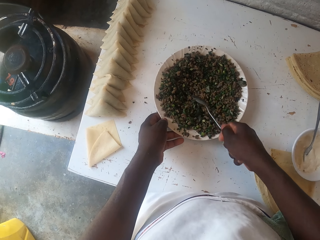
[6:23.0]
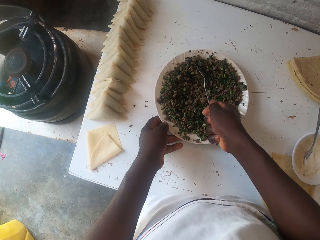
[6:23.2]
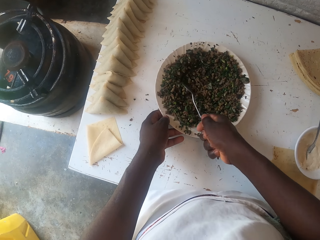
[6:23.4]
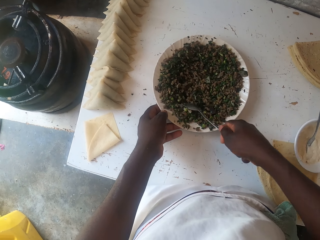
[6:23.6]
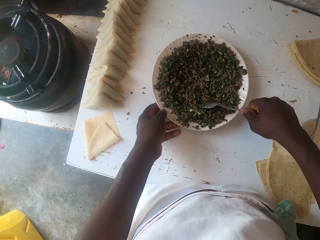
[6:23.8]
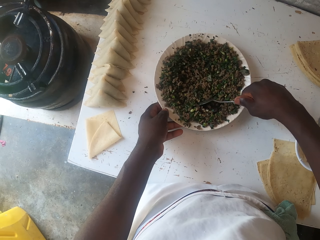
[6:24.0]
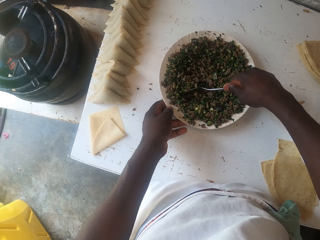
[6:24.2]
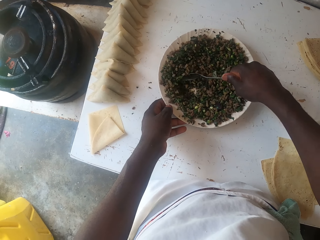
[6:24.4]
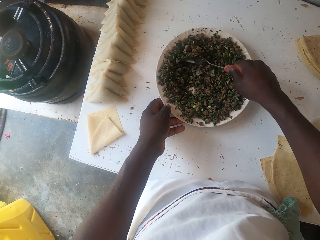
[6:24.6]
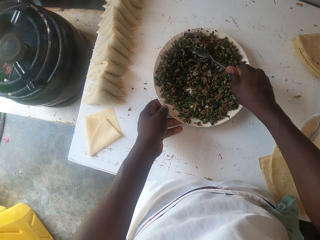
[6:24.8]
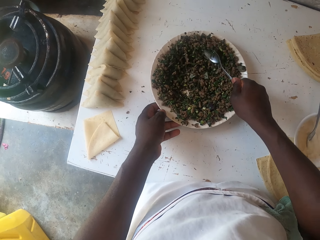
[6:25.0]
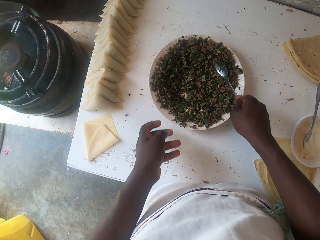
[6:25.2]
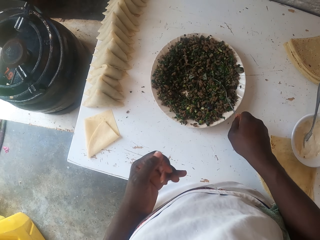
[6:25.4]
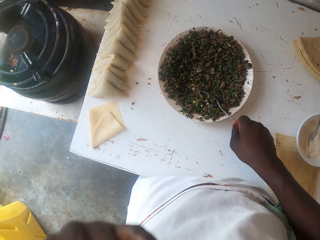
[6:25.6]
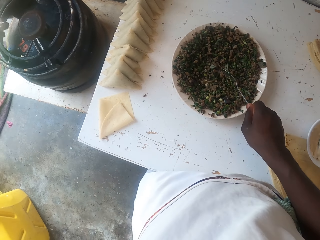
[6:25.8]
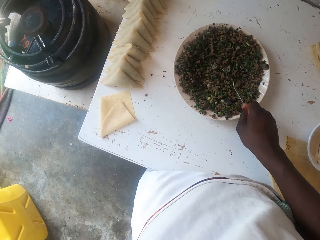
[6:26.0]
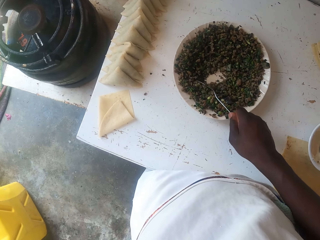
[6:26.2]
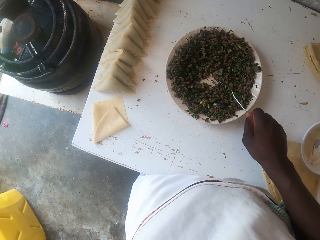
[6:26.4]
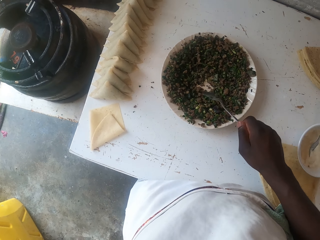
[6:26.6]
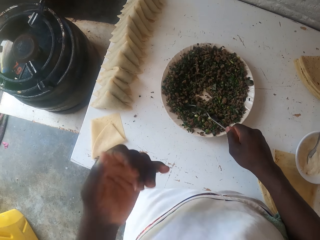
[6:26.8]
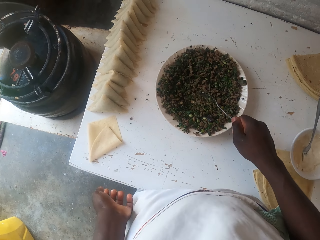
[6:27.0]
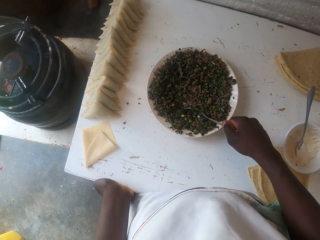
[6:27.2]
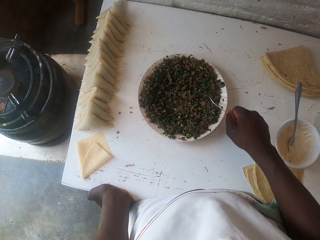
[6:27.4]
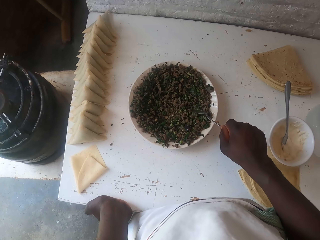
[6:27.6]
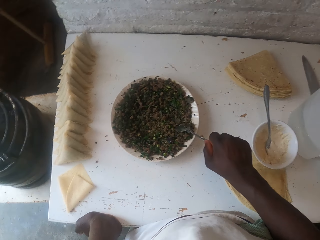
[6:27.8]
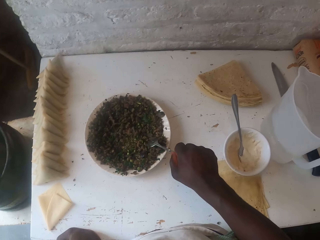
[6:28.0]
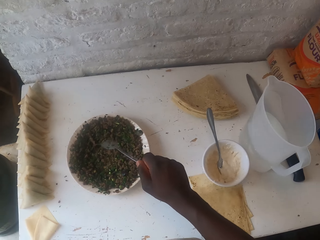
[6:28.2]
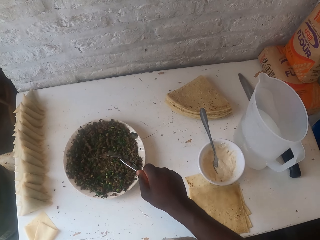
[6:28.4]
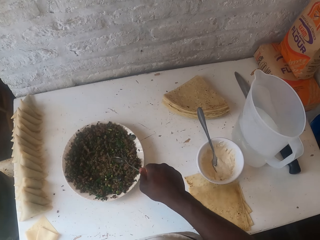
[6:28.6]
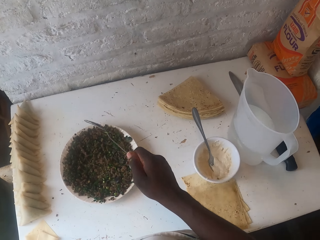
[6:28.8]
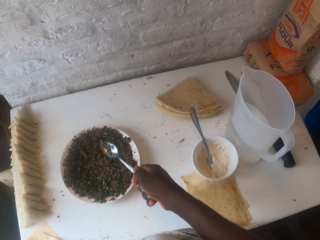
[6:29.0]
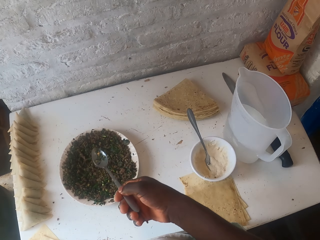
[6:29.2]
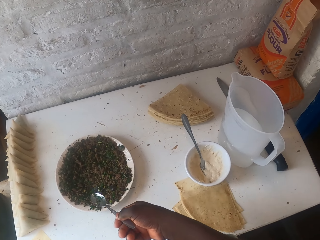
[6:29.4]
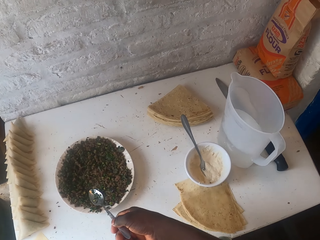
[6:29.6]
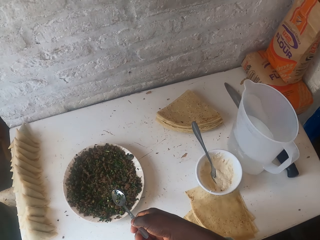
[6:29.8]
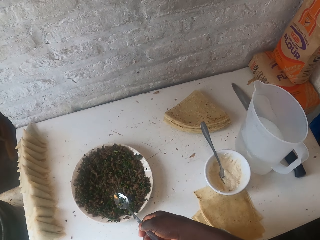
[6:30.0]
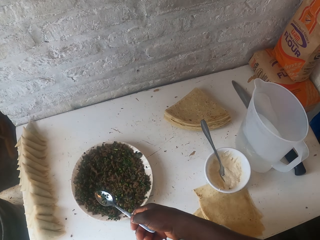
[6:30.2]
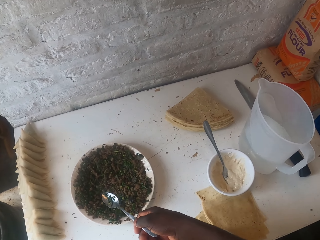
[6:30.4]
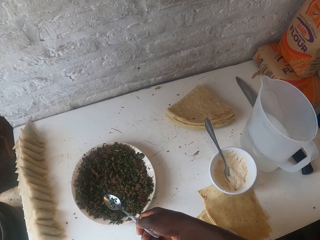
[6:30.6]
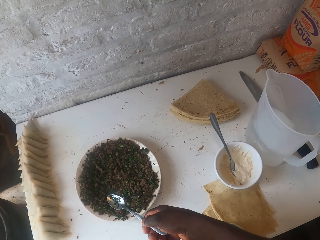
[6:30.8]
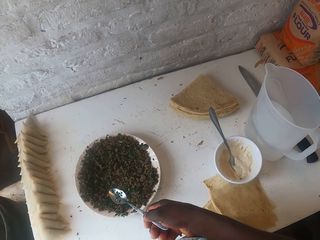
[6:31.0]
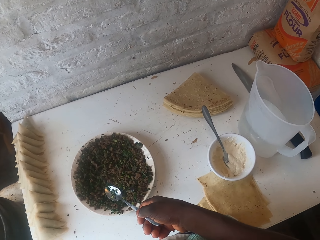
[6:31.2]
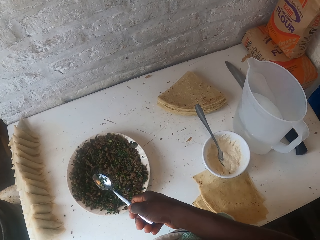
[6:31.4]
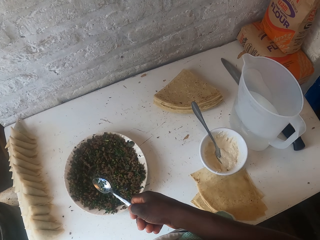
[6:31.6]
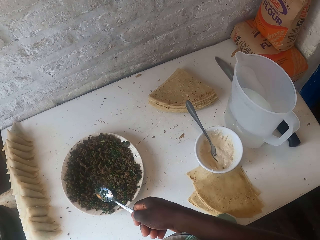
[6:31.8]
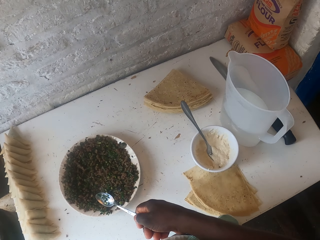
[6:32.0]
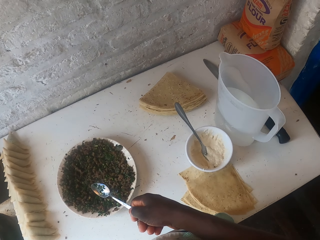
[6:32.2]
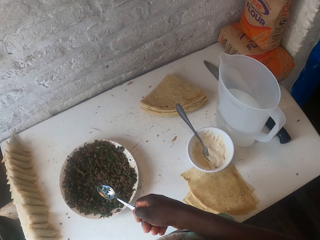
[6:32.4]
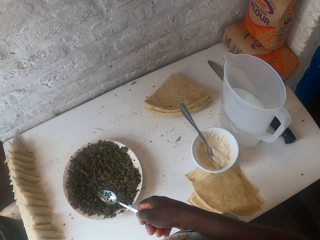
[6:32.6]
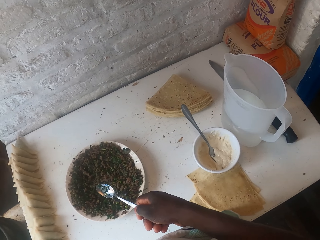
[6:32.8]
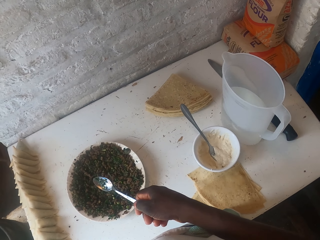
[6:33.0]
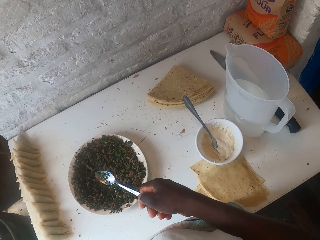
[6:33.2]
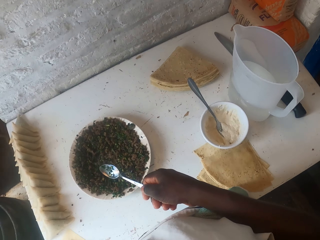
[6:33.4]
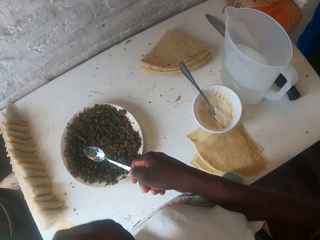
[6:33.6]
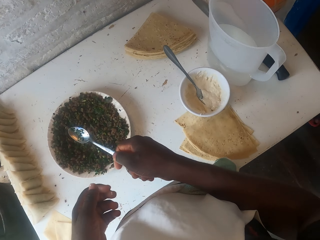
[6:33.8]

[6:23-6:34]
The camera wearer touches the body. They shake the spoon. They hold the spoon with the right hand.

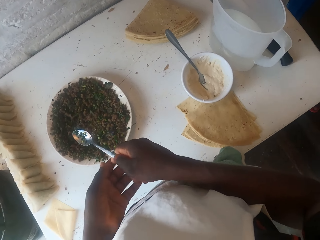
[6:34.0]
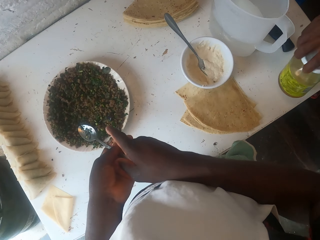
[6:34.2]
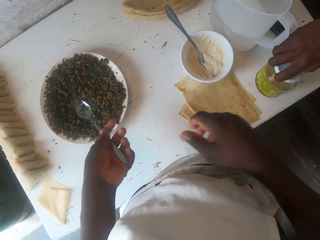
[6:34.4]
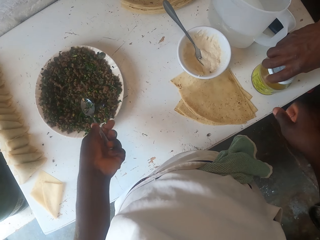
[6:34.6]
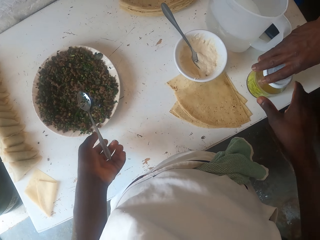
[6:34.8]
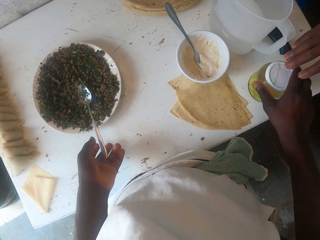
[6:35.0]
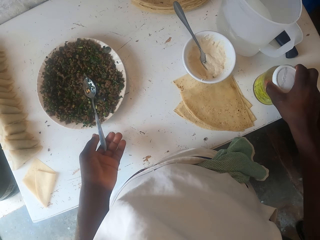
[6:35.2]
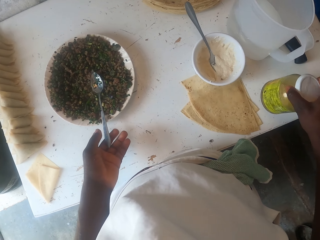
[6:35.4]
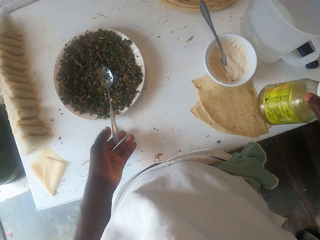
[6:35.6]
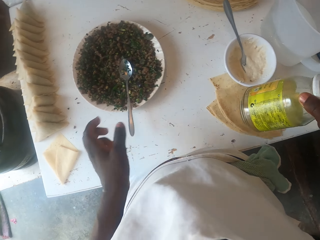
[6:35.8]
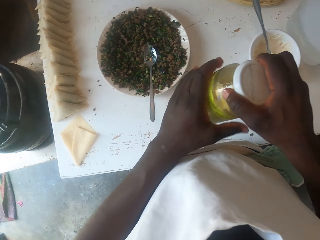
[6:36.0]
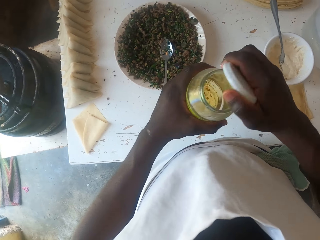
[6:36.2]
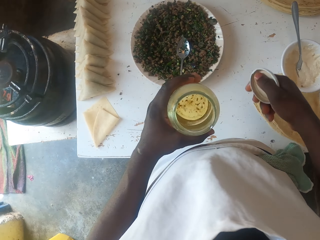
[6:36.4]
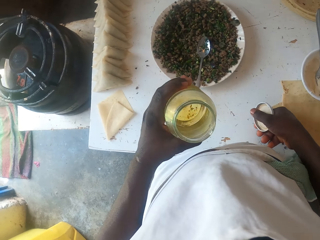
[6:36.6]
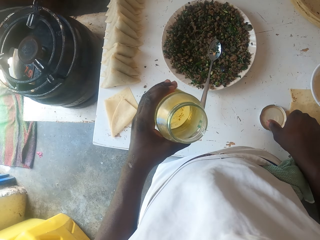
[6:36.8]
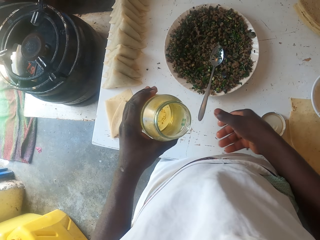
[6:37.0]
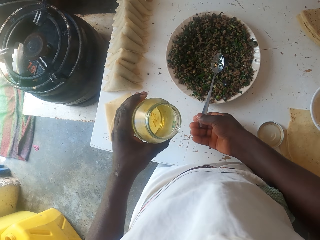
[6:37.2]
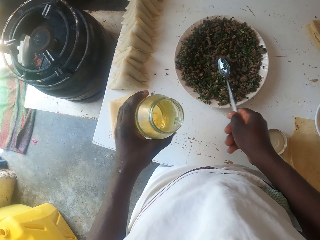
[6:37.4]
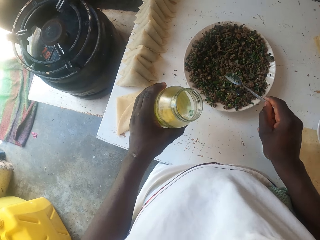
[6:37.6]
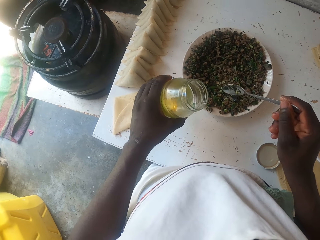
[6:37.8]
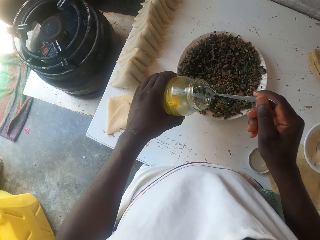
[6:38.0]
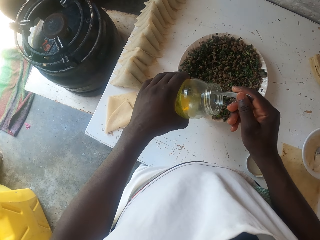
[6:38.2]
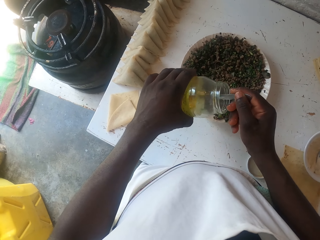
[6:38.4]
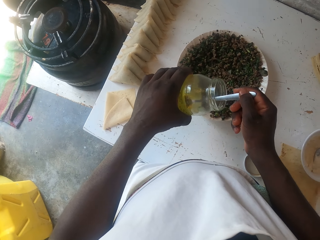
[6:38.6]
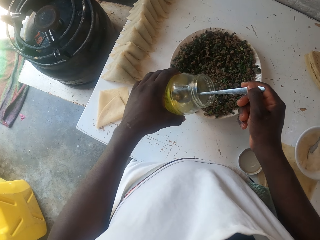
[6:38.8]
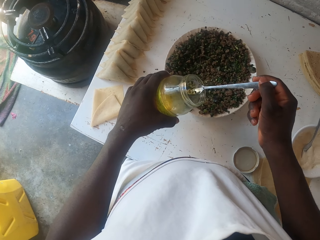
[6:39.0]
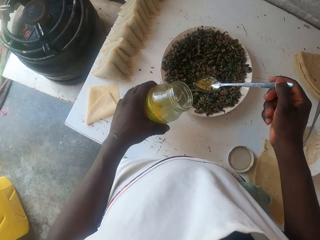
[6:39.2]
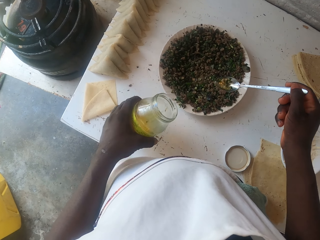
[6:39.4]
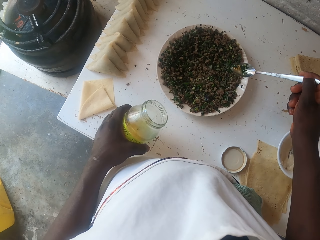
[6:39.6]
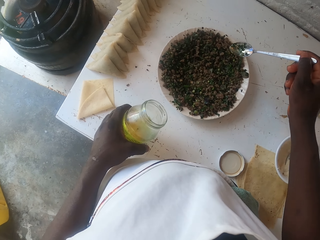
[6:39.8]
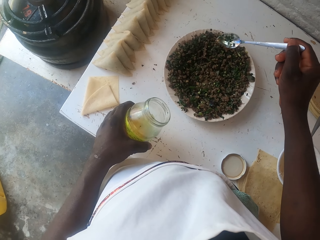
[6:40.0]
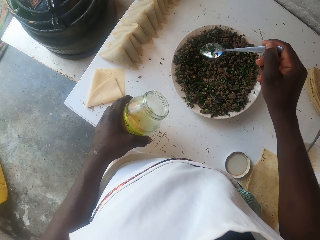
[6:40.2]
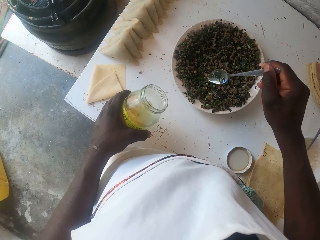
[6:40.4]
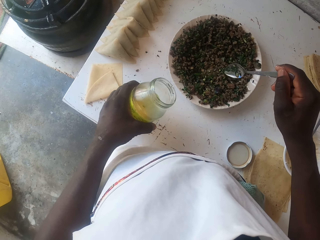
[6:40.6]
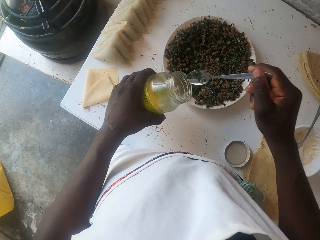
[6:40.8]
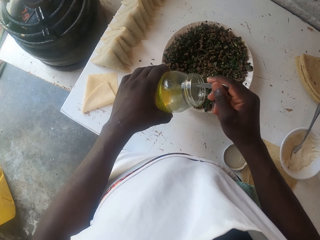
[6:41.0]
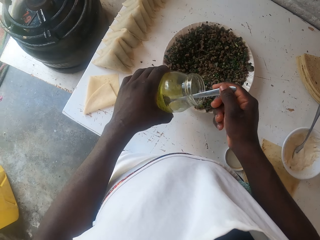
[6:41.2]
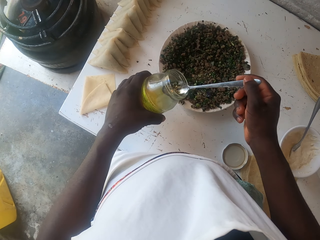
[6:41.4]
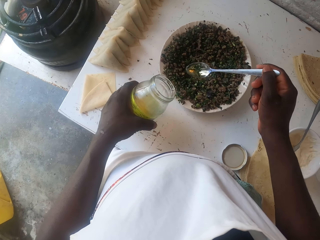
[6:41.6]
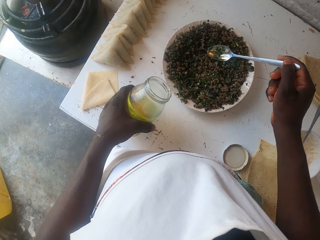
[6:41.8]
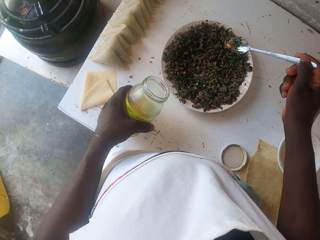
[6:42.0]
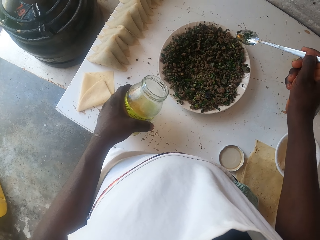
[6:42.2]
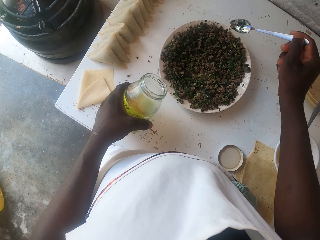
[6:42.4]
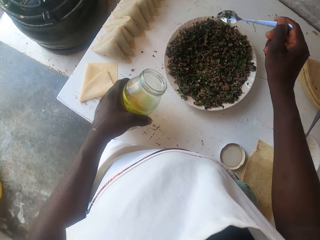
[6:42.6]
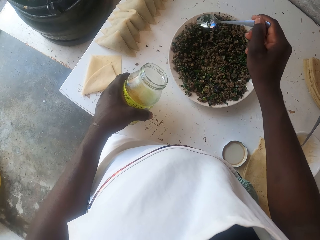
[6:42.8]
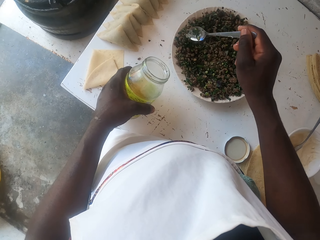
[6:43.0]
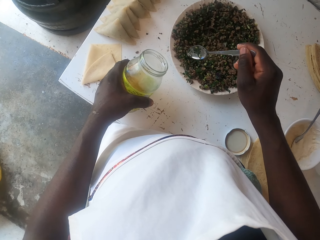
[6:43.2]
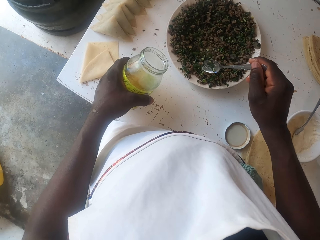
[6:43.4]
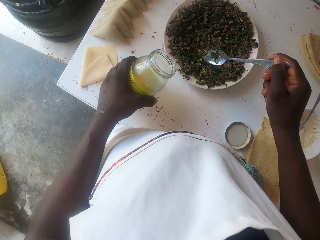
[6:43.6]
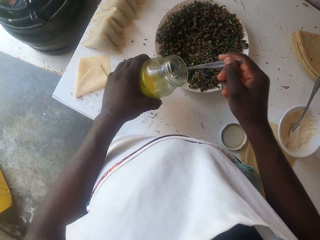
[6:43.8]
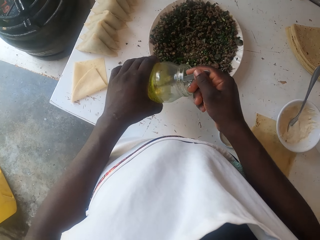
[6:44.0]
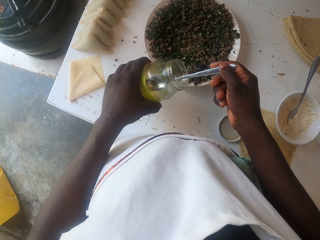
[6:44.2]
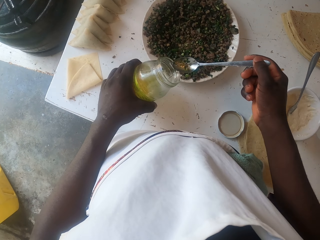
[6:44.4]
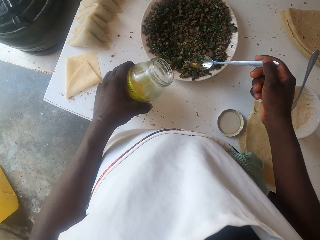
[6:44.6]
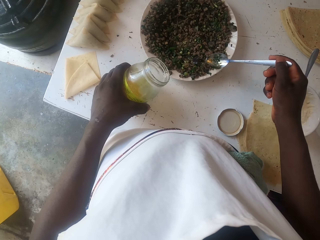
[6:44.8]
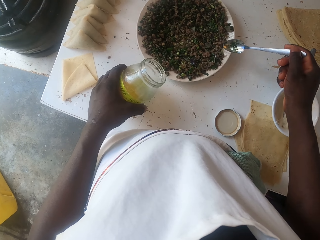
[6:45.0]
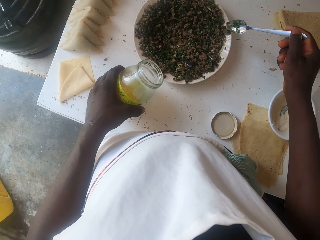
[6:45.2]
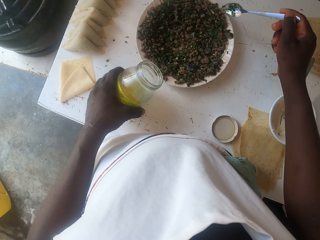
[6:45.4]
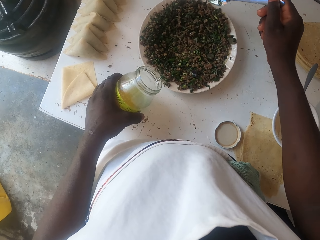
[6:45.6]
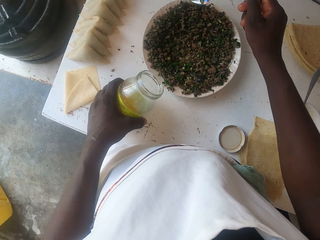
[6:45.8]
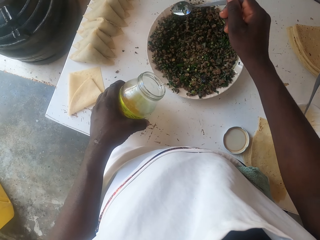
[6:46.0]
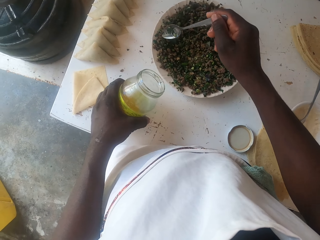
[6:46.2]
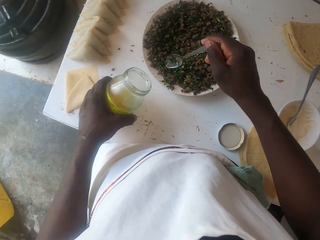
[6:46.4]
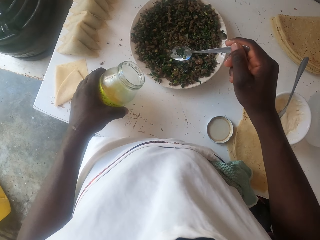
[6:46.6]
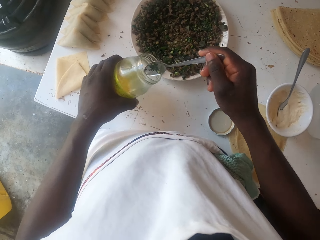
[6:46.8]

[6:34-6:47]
The camera wearer changes the spoon to the other hand. A person gives the camera wearer a tin of oil. The camera wearer takes the oil from the person. They open the tin. They place the tin lid on the table. They pick up the spoon. They scoop oil from the tin. They pour the oil on the plate using the spoon. They spread the oil on the boiled peas. They scoop oil from the tin. They spread the oil on the boiled peas. They scoop oil from the tin. They spread the oil on the boiled peas.
